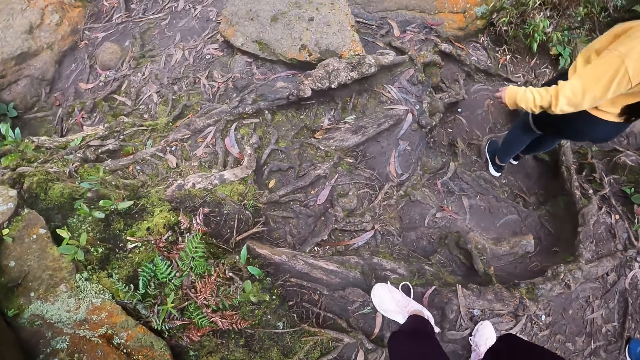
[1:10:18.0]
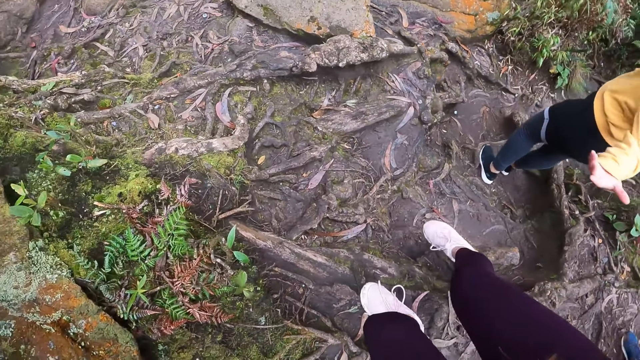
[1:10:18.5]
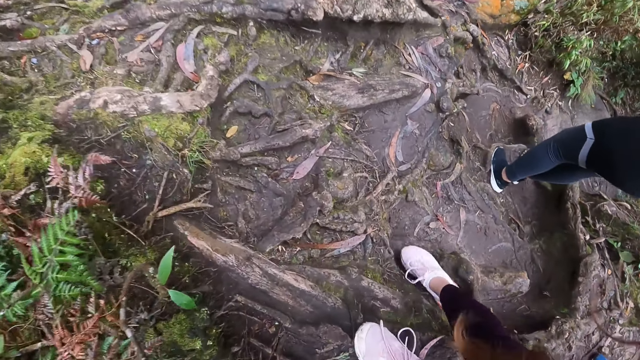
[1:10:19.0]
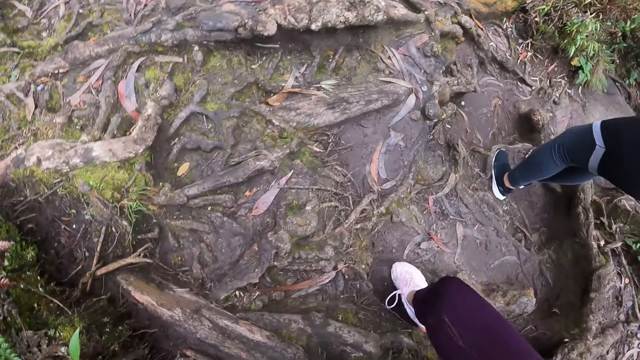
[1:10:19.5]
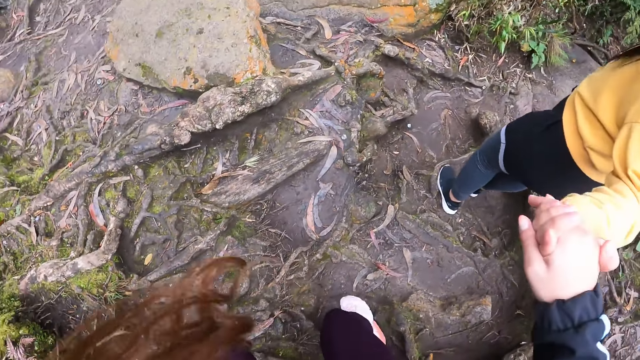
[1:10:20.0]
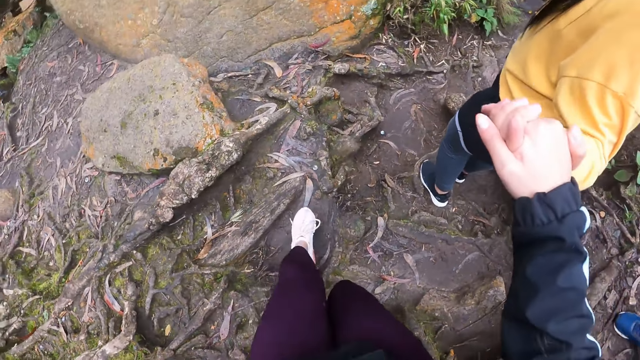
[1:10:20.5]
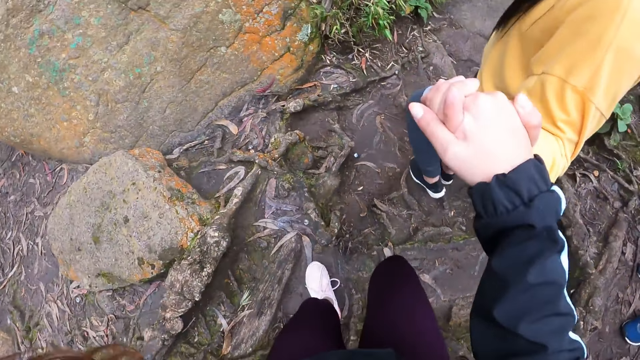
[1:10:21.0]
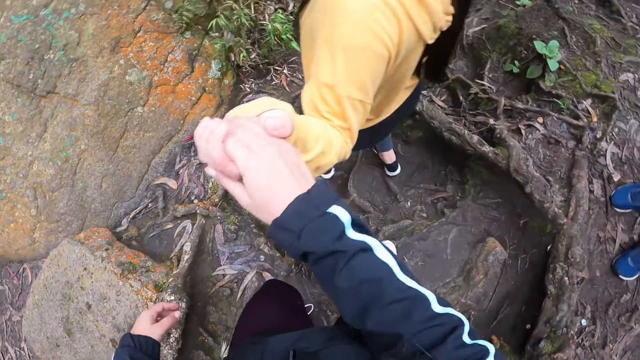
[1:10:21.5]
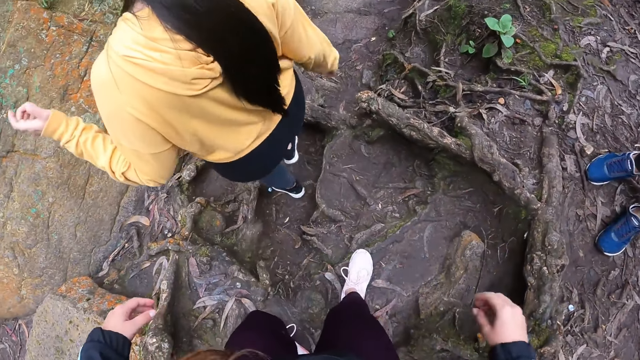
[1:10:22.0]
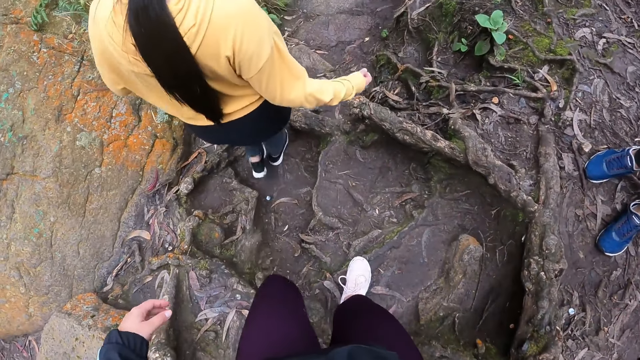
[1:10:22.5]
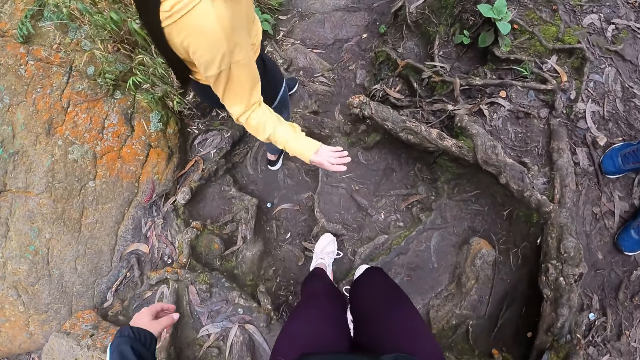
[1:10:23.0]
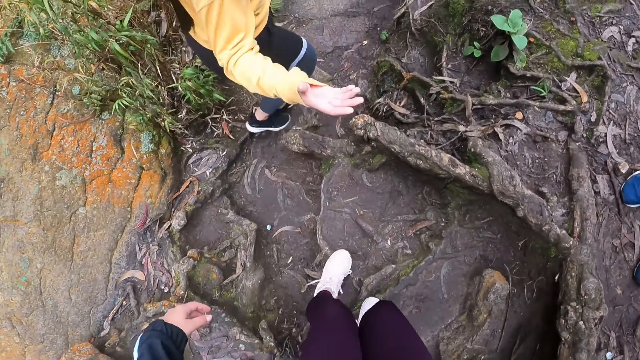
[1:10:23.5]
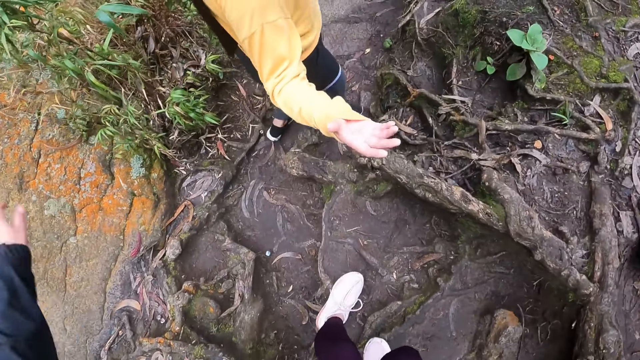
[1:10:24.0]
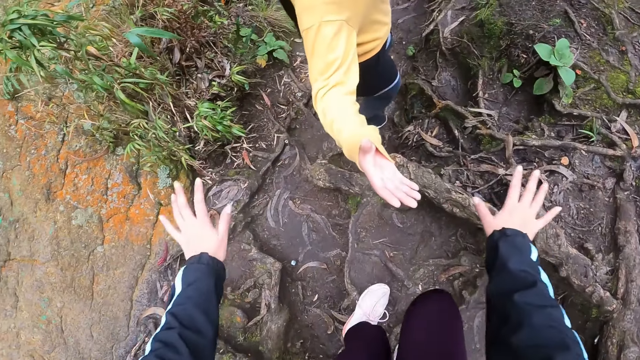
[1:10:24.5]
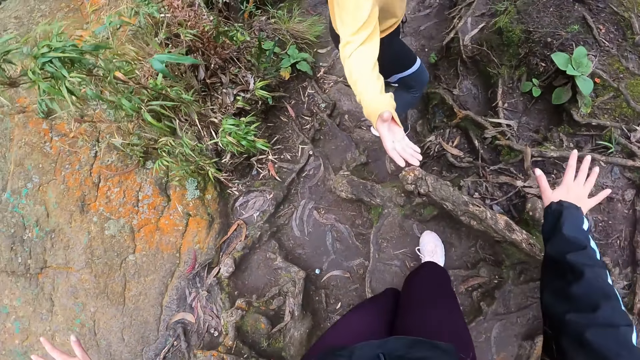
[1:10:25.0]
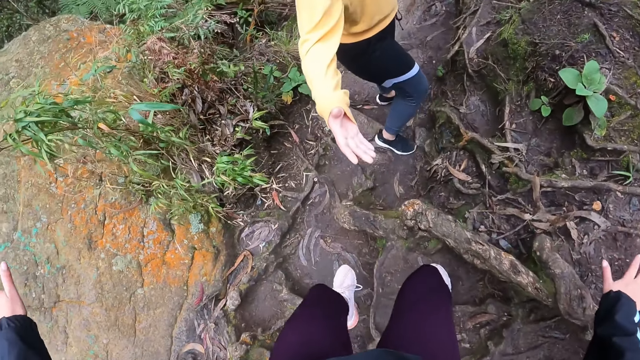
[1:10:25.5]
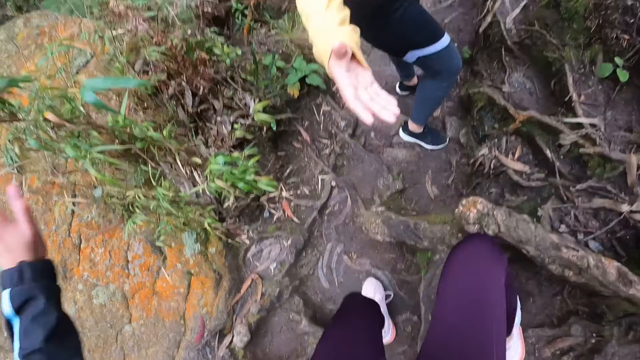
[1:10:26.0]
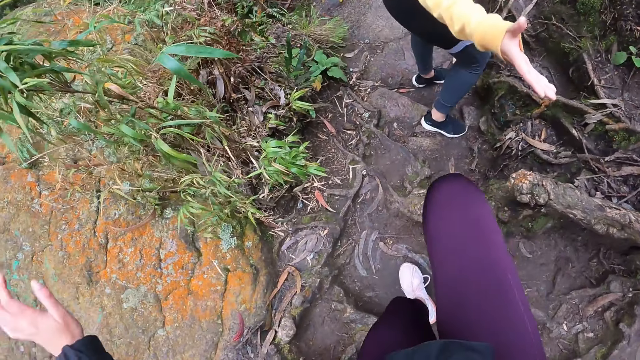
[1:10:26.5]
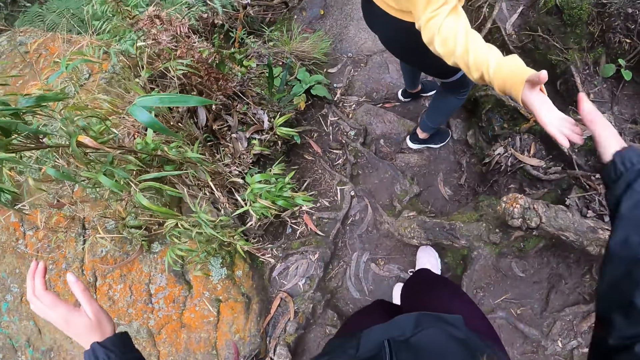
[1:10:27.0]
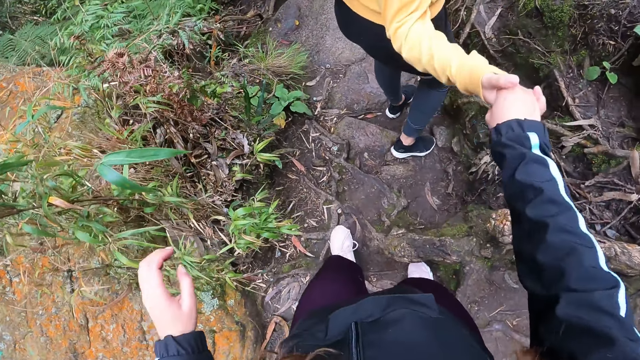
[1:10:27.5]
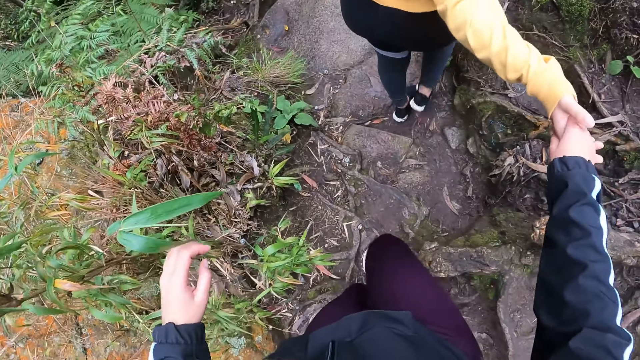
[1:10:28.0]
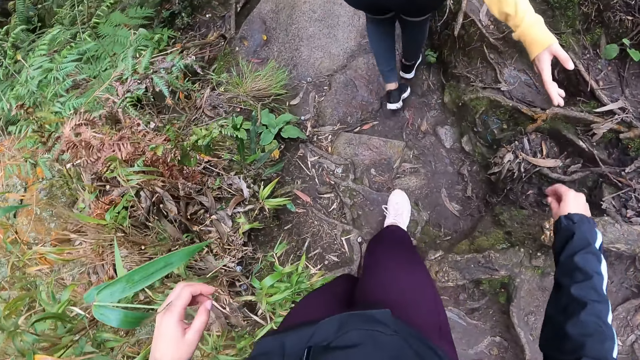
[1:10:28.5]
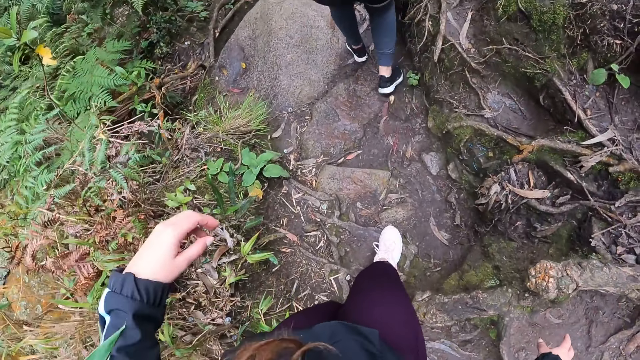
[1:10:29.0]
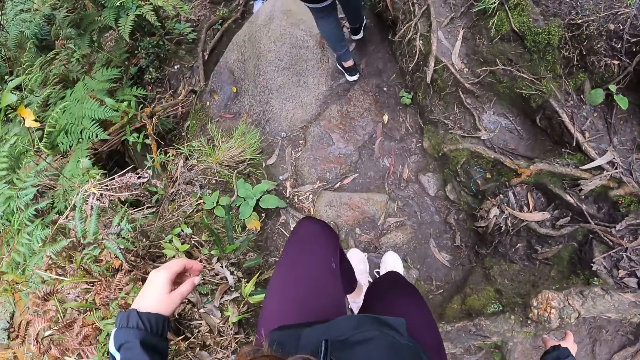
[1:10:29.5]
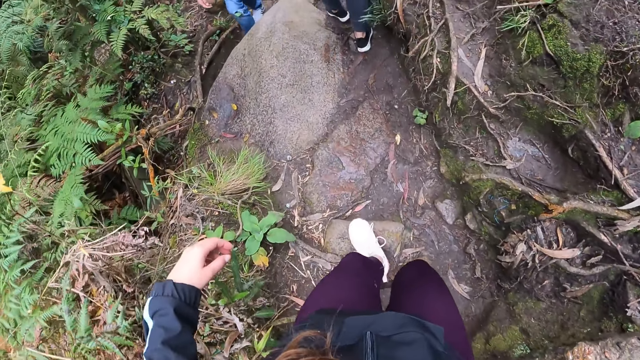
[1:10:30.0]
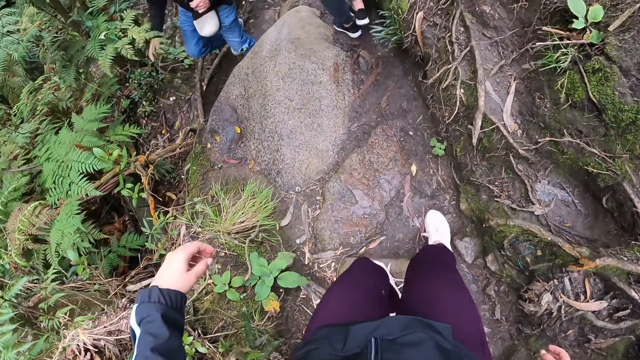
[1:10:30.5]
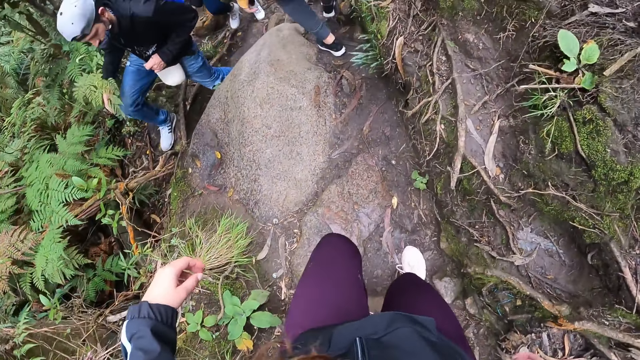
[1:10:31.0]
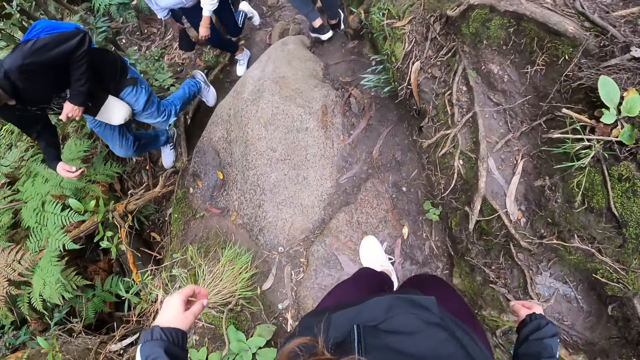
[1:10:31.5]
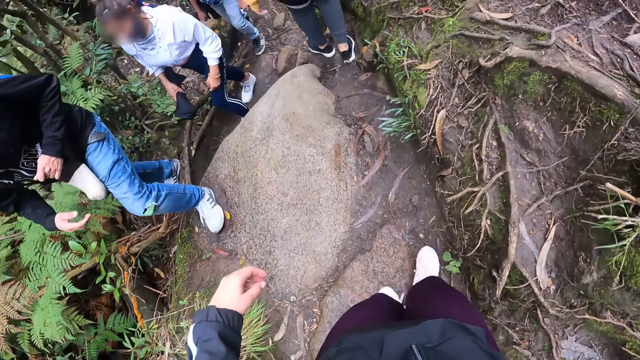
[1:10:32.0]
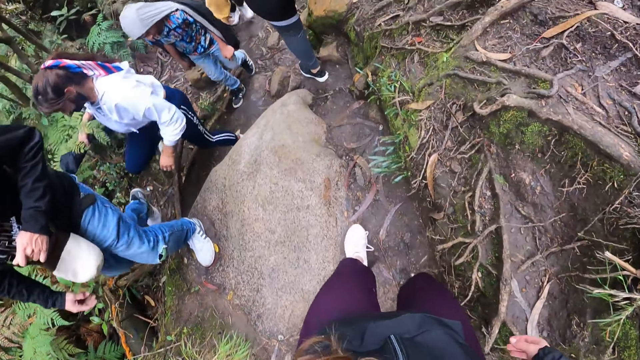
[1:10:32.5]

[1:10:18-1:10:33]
The camera wearer holds a woman's left hand with her right hand. She walks on the rocks. The woman holds the hand of the camera wearer. The woman releases her left hand from the right hand of the camera wearer. The woman walks on the rocks. The woman stretches her hand out. The camera wearer walks on the rocks. She holds the right hand of the woman with her right hand. The woman holds the hand of the camera wearer. The woman walks on the rocks. The camera wearer walks on the rocks.

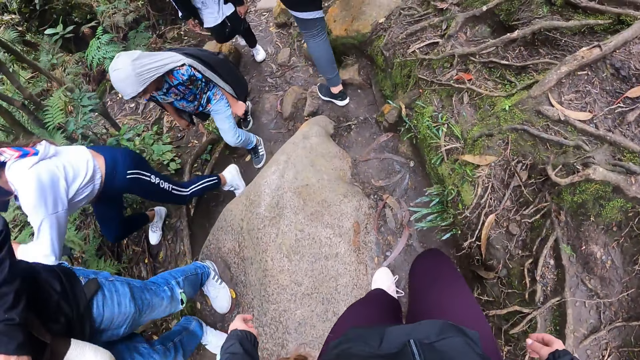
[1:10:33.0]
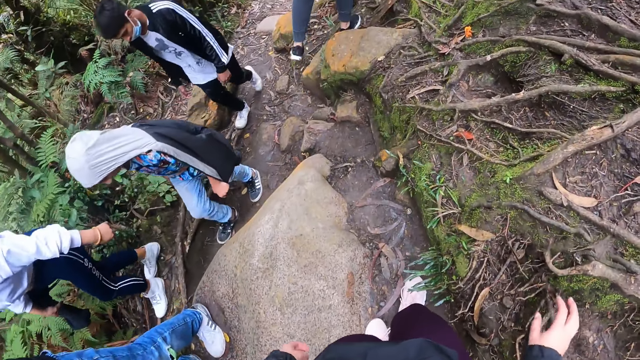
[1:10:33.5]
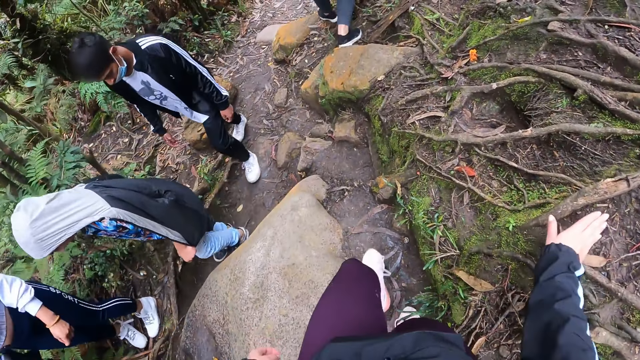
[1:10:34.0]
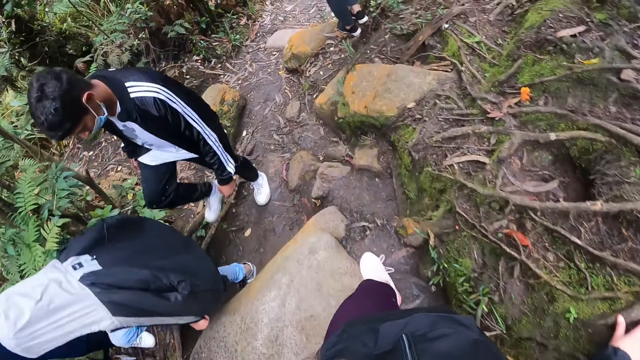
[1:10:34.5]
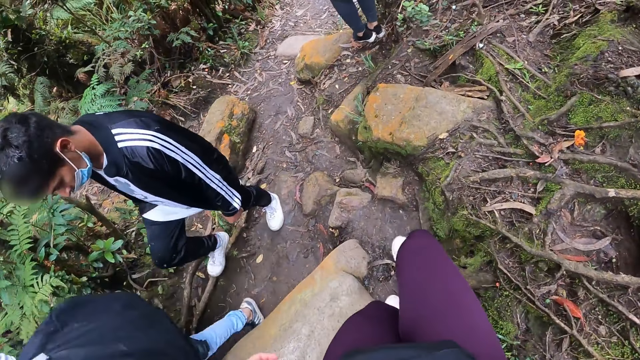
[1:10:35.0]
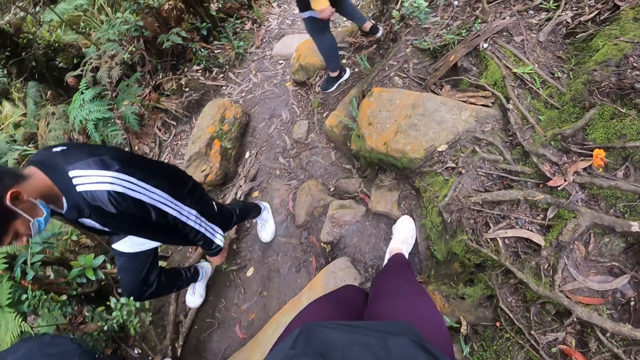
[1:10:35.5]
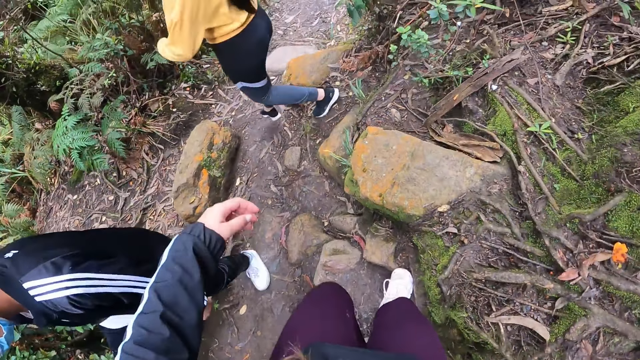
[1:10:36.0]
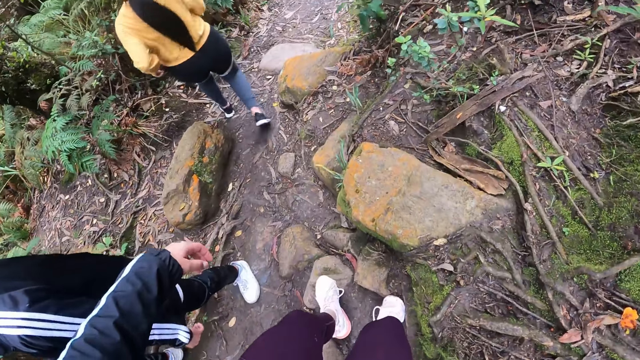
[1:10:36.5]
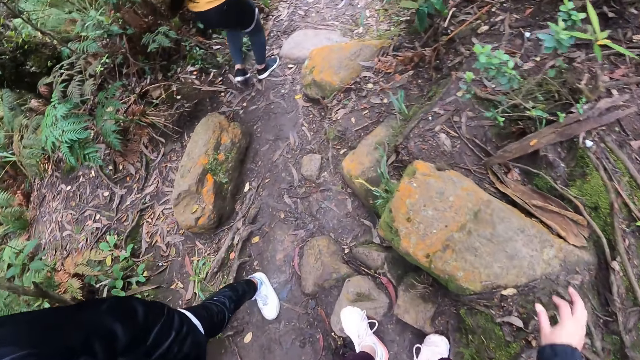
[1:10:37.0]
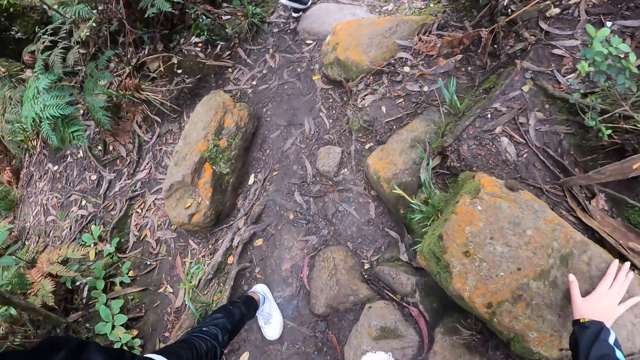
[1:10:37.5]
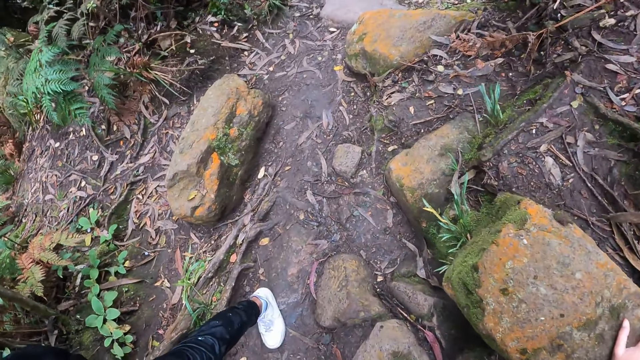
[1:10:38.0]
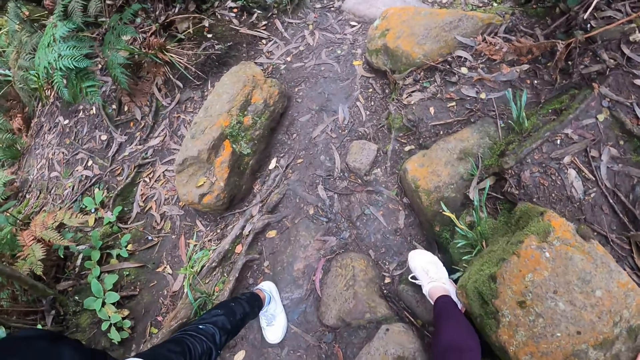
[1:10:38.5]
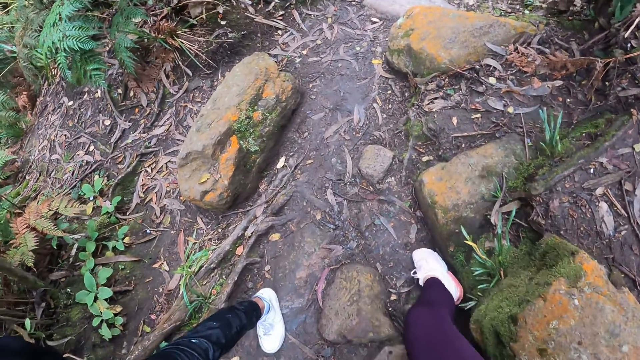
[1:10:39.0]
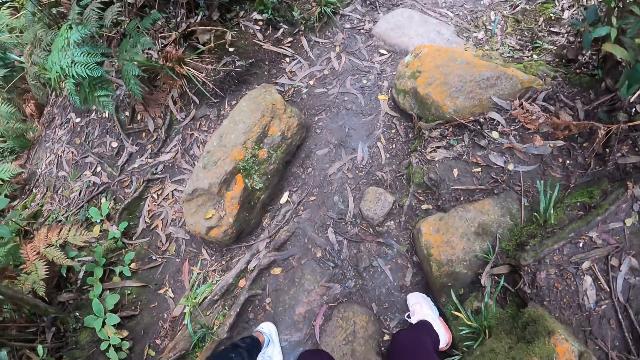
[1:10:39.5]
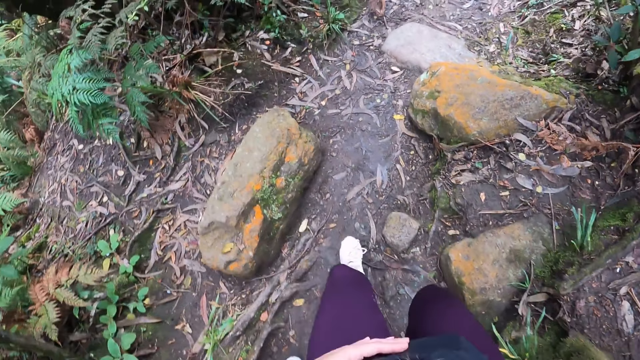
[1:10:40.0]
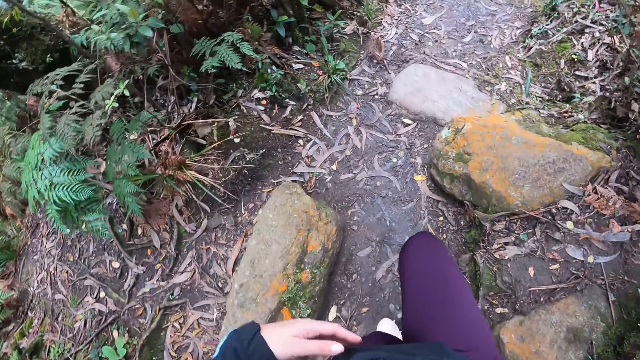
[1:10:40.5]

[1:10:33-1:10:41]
The camera wearer touches the root of a tree with her right hand. She touches a rock with her right hand.
